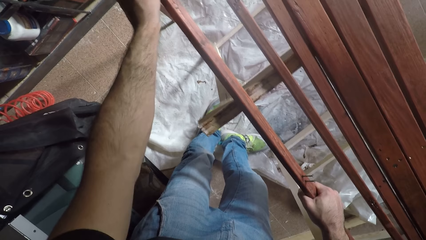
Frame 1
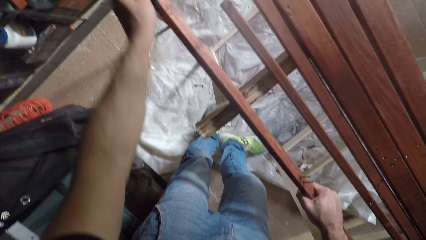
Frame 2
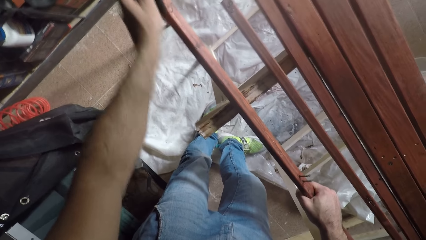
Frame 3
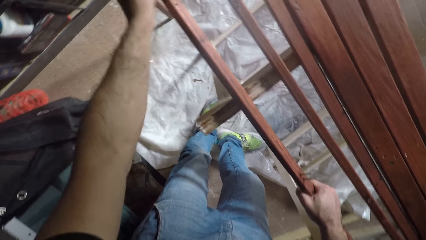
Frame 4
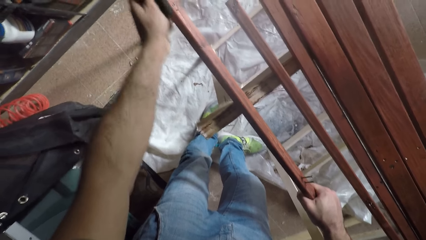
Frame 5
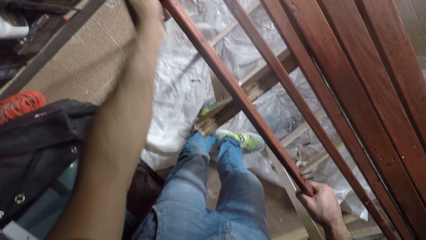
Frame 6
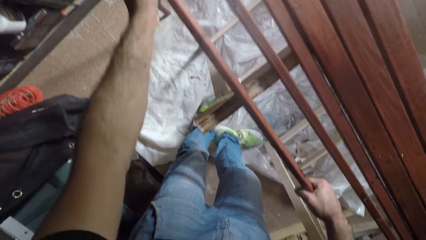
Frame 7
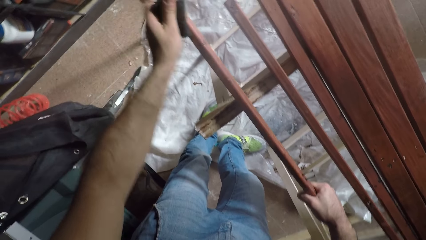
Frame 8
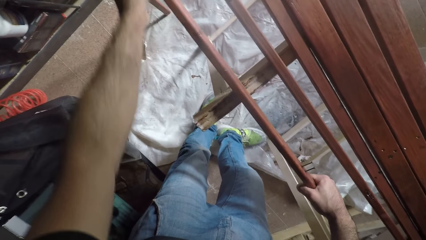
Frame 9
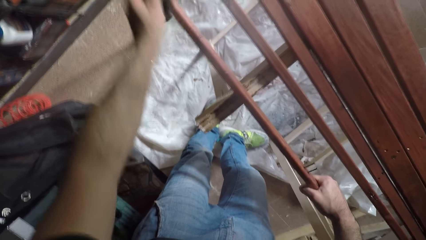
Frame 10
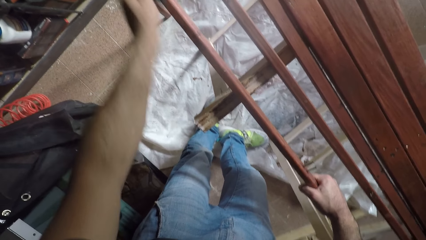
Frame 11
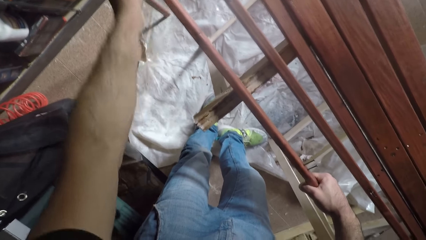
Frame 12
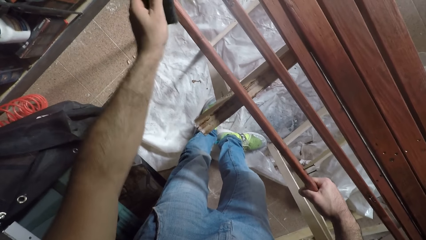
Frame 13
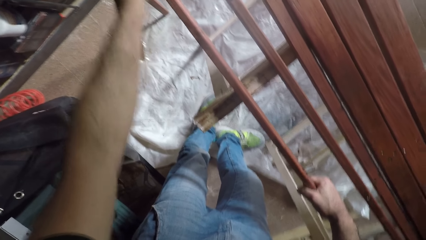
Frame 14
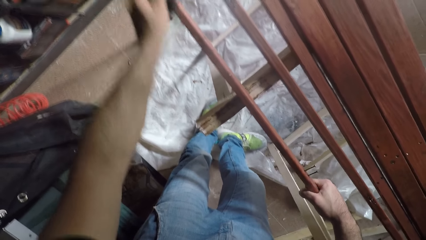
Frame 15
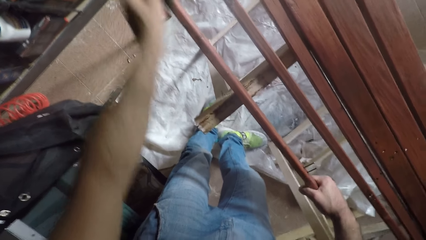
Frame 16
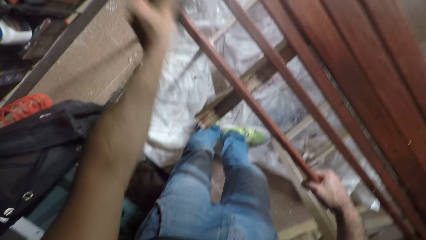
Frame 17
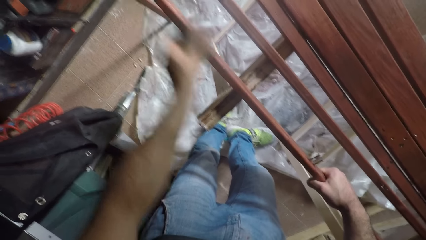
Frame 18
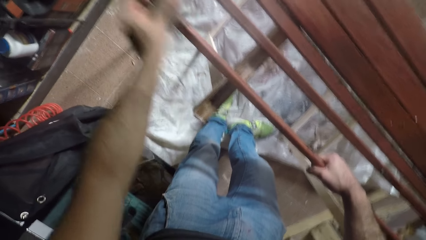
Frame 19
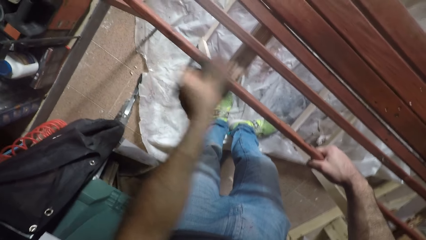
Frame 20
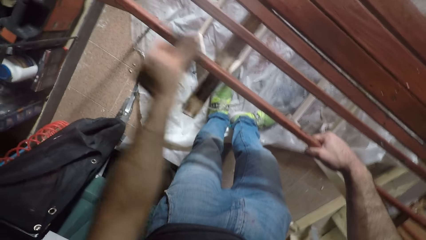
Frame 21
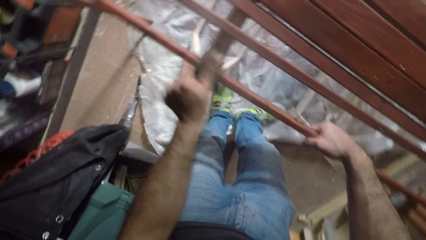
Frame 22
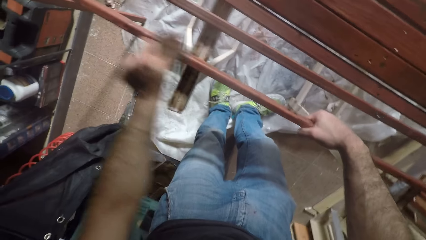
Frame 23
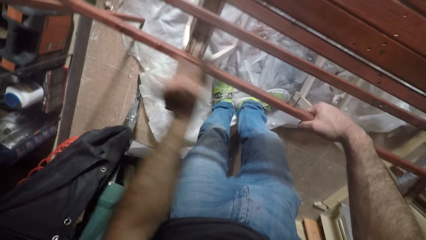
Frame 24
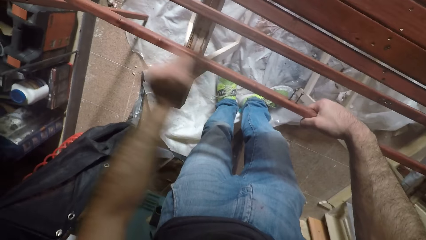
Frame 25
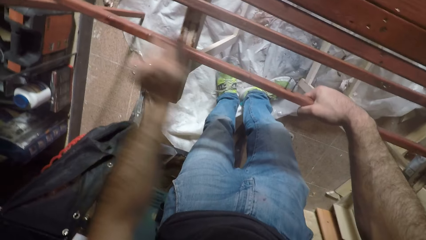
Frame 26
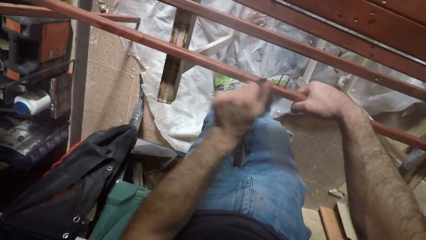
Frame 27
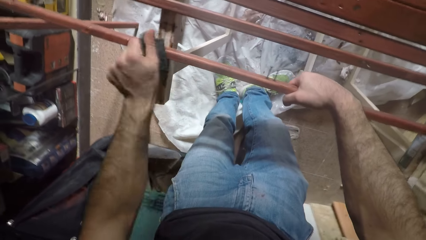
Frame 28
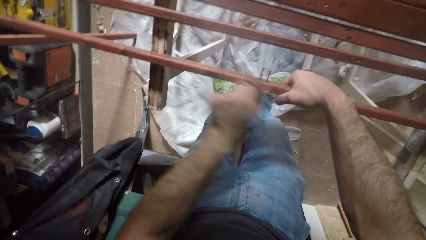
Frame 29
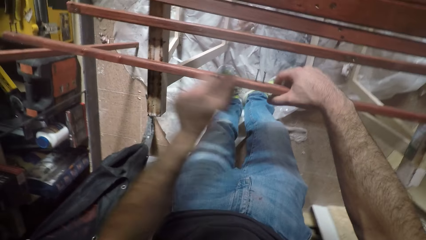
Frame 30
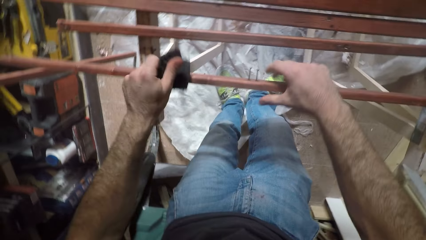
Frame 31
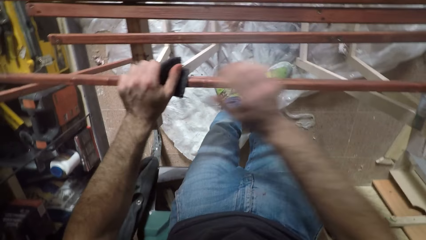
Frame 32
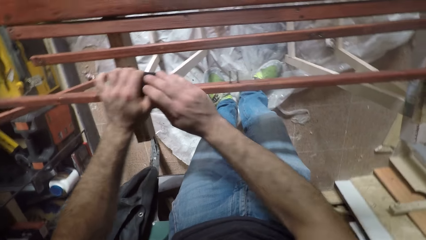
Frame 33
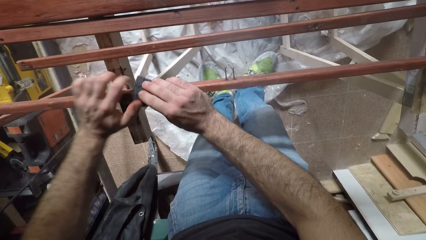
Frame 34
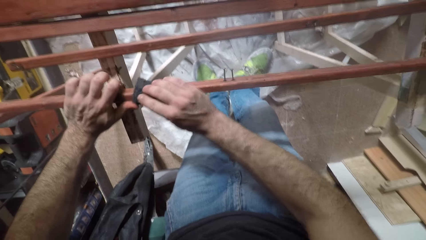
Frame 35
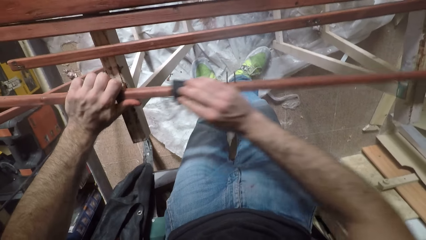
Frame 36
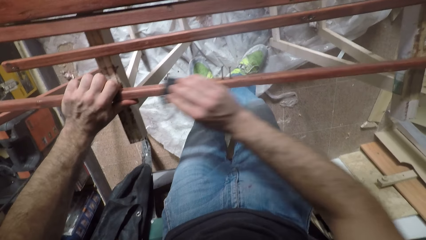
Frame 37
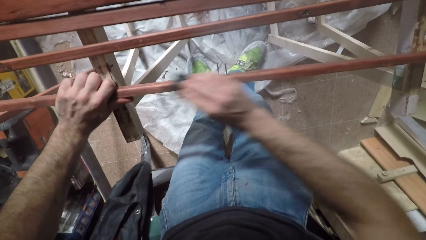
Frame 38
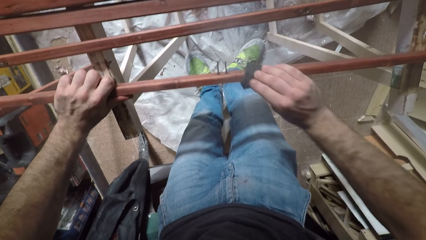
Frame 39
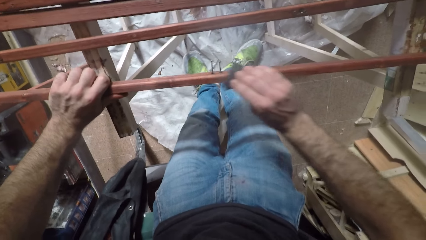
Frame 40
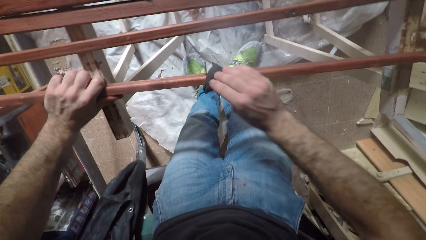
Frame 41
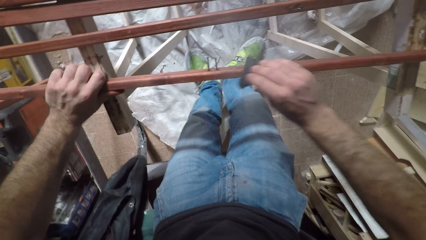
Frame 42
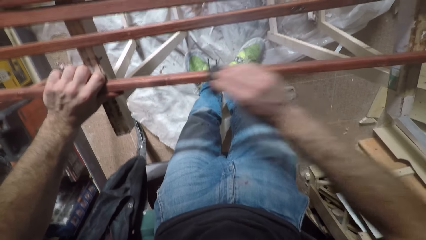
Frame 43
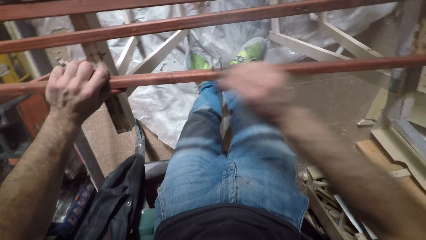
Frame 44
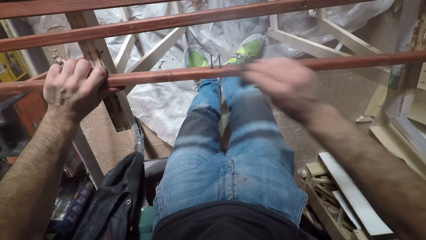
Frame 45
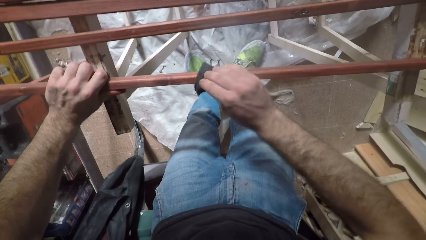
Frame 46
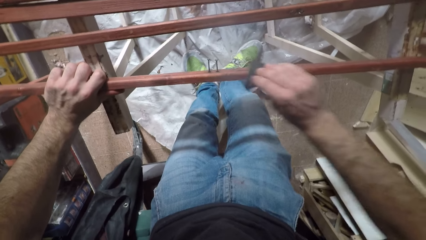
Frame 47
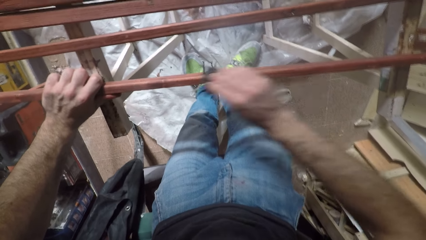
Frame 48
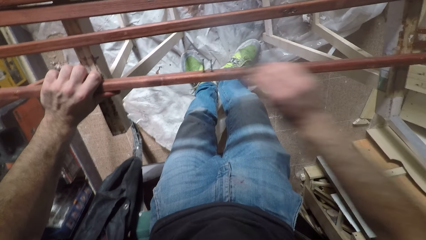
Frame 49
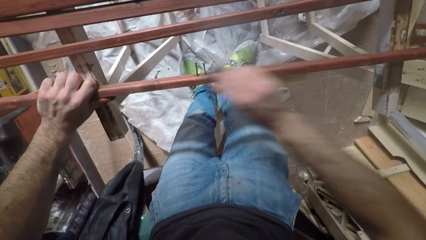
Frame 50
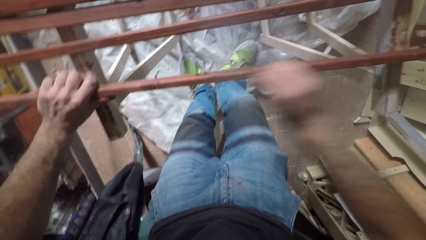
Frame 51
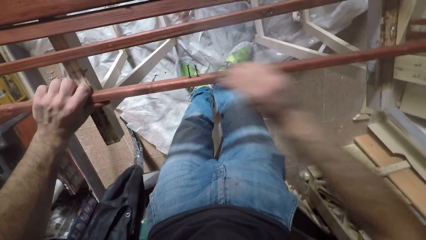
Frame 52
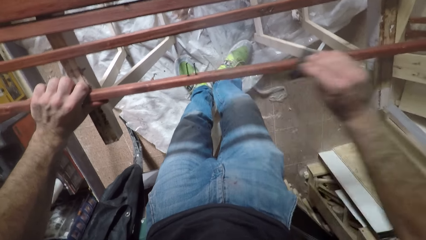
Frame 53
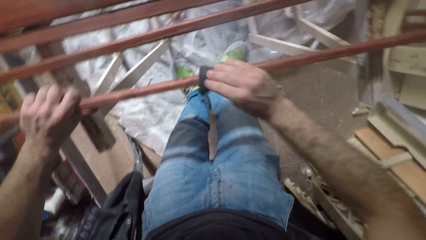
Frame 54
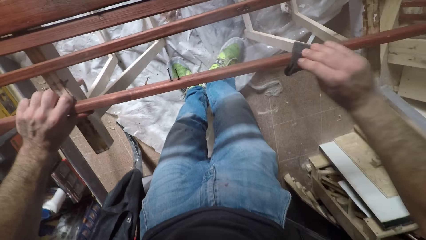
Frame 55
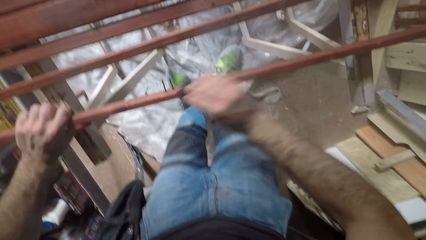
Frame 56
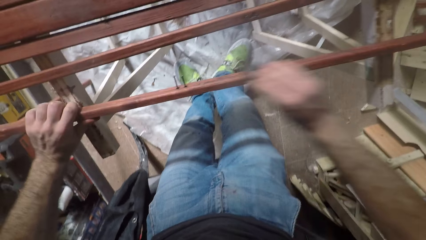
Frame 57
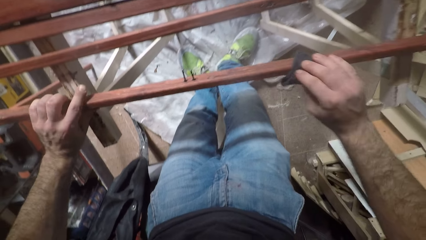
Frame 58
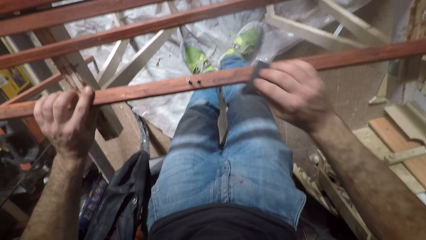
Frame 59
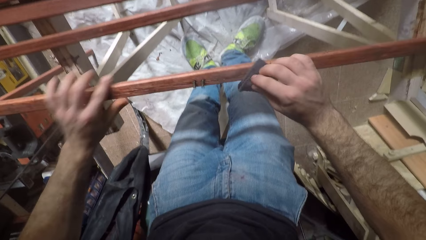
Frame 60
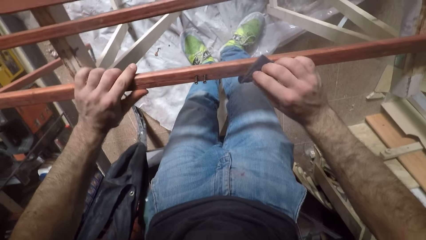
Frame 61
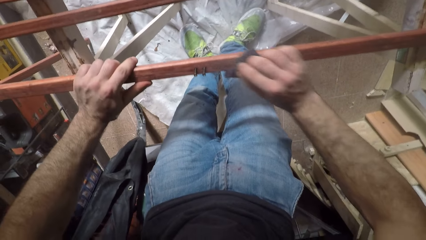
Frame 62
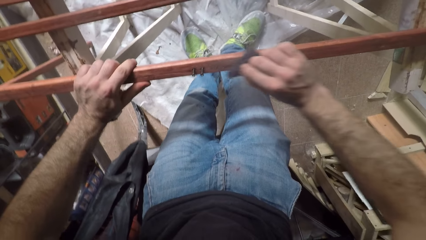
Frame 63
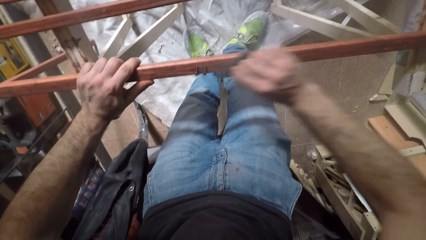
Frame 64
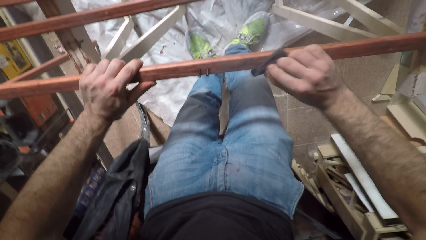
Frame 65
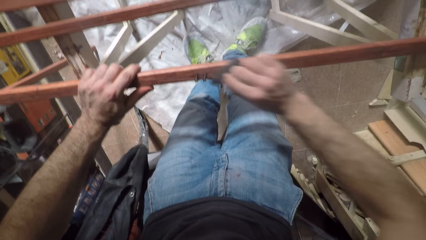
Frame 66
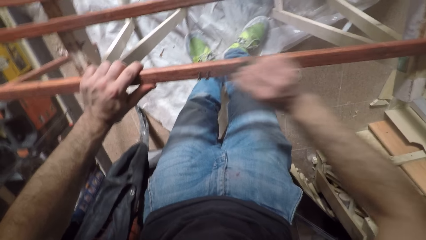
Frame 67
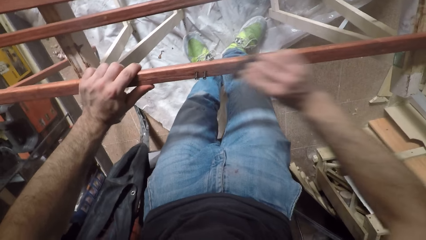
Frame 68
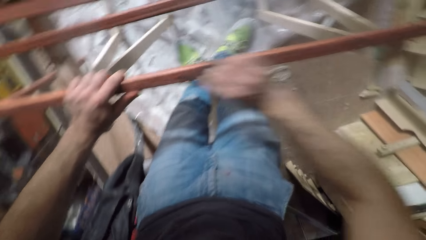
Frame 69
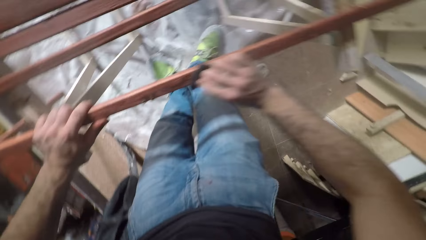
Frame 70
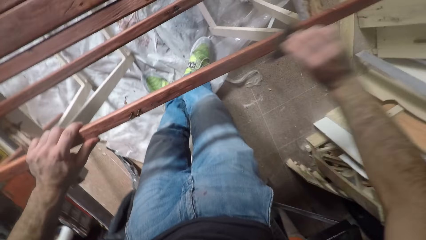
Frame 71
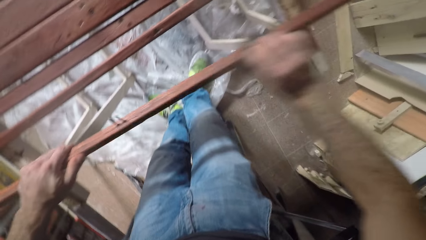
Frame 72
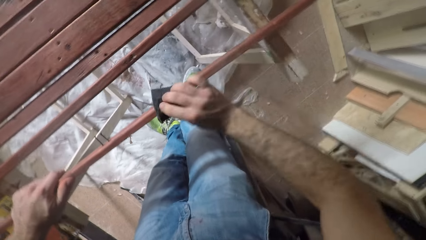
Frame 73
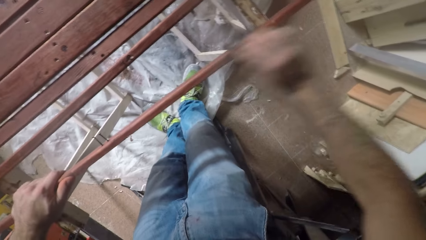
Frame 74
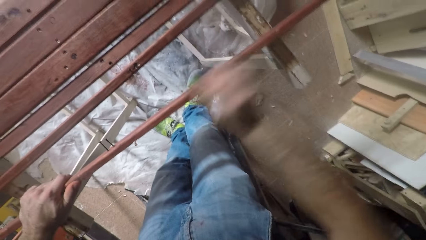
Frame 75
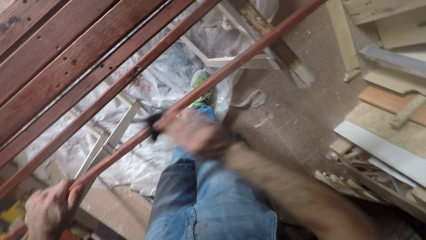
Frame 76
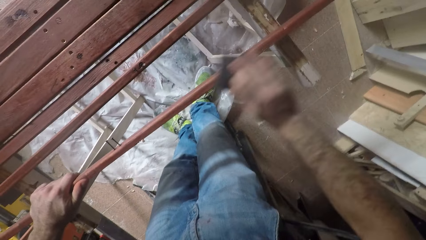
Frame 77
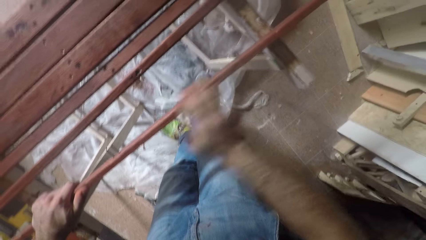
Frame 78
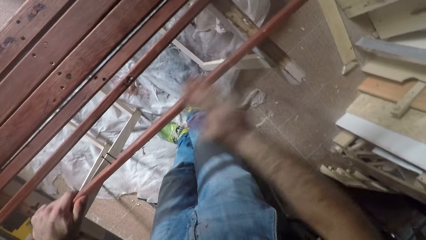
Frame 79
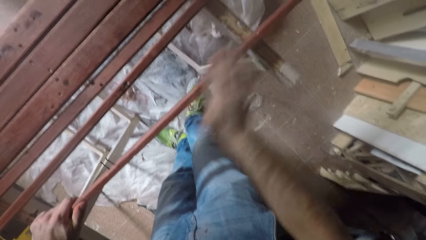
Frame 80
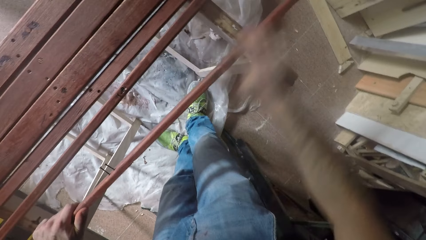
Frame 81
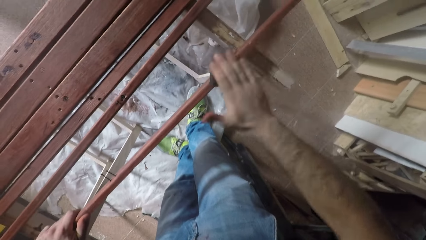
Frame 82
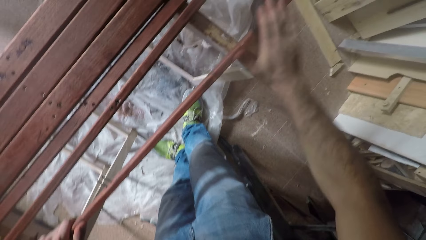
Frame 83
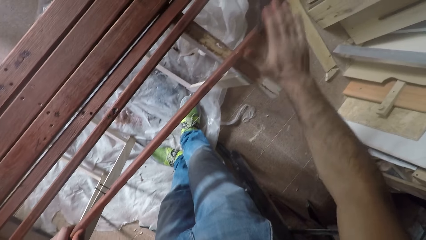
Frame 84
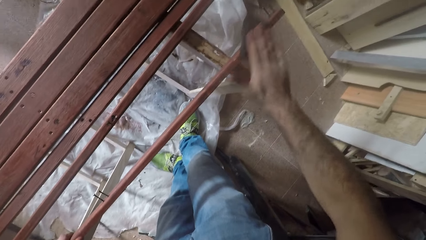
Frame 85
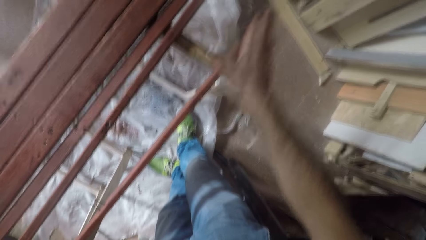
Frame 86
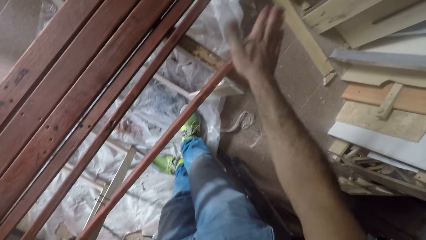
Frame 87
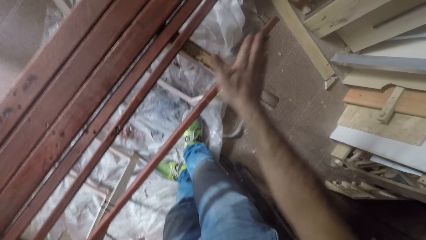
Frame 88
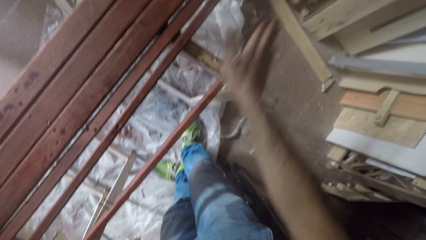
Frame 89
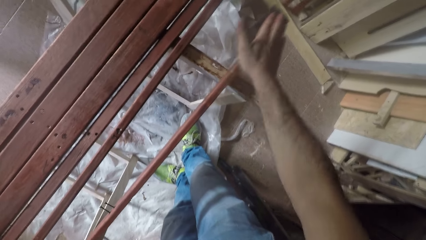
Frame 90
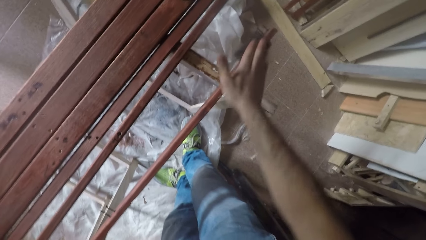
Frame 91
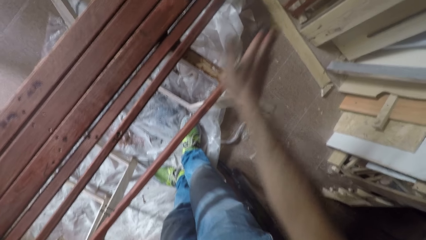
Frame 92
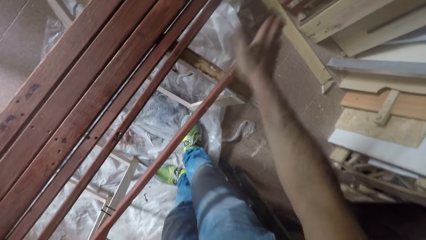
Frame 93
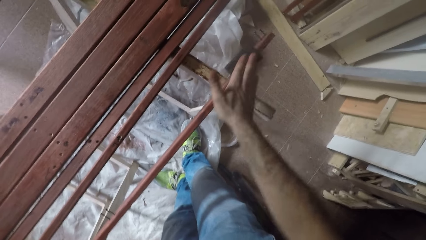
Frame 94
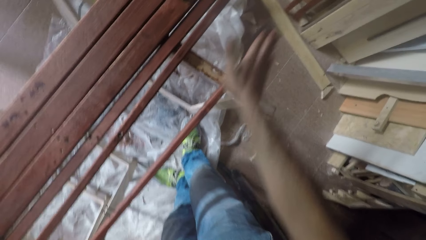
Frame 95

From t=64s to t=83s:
The camera wearer turns the wood.
